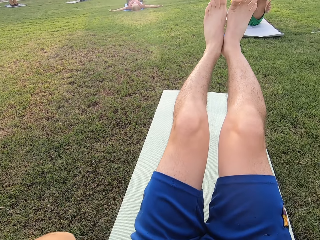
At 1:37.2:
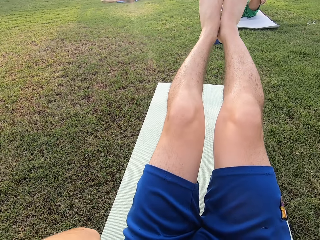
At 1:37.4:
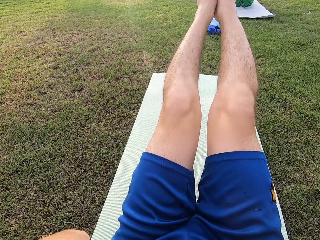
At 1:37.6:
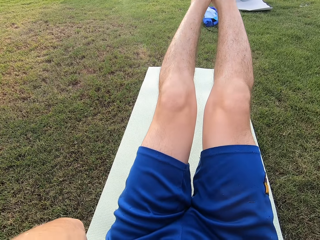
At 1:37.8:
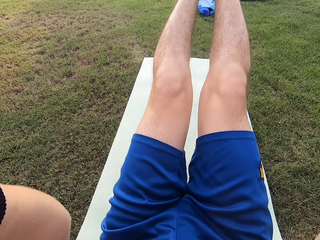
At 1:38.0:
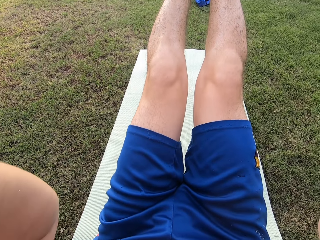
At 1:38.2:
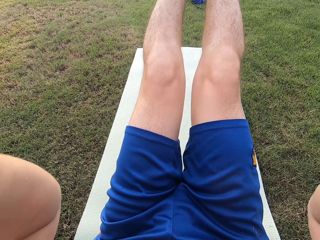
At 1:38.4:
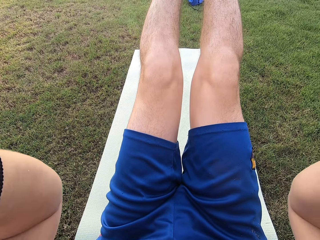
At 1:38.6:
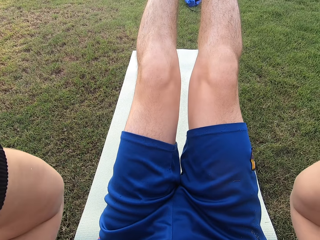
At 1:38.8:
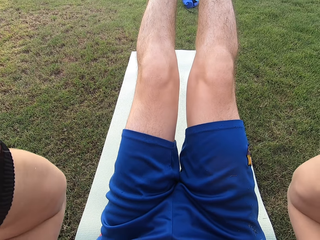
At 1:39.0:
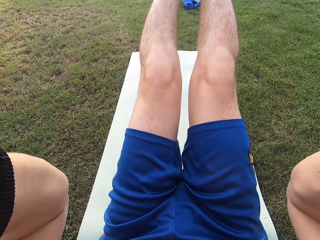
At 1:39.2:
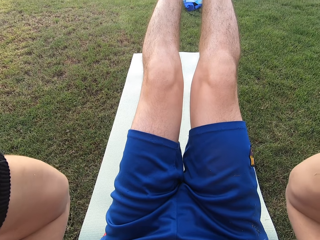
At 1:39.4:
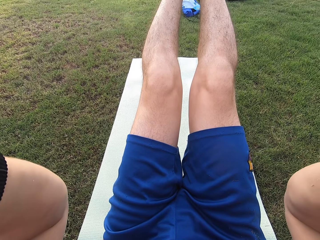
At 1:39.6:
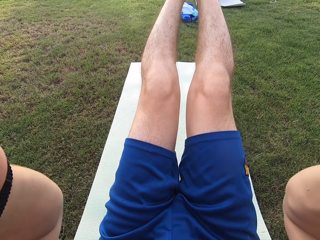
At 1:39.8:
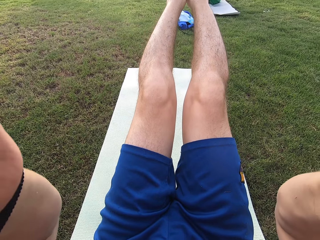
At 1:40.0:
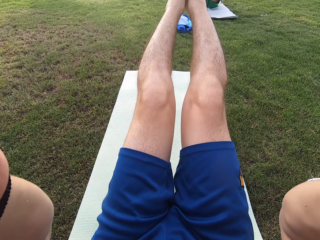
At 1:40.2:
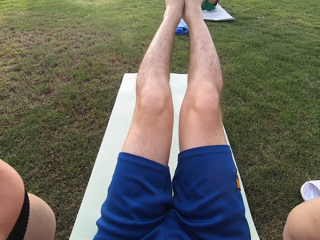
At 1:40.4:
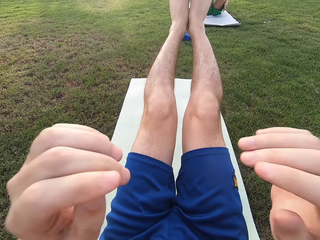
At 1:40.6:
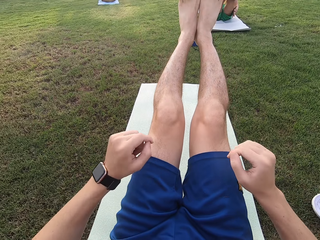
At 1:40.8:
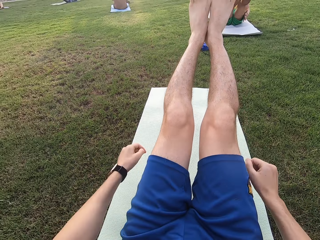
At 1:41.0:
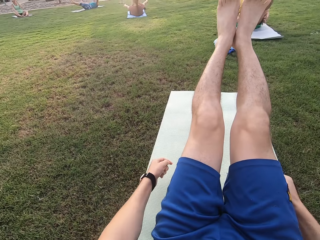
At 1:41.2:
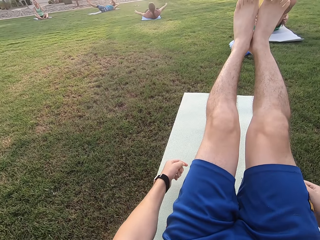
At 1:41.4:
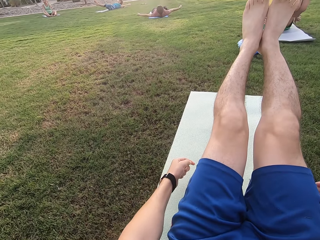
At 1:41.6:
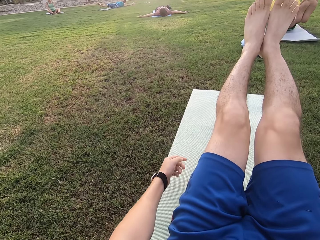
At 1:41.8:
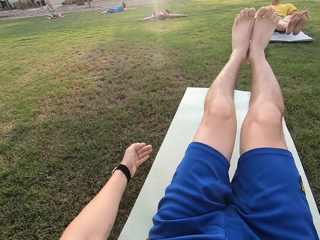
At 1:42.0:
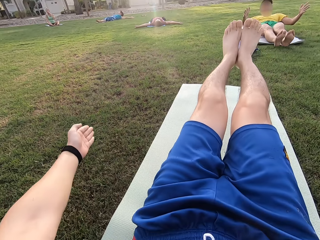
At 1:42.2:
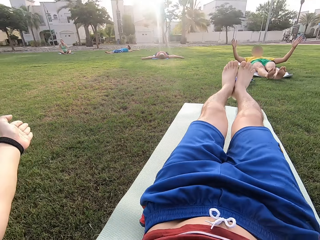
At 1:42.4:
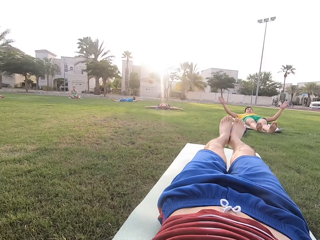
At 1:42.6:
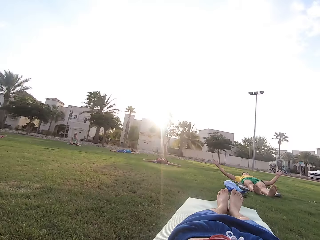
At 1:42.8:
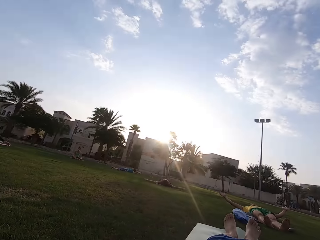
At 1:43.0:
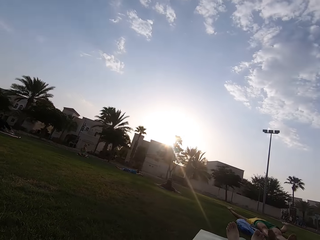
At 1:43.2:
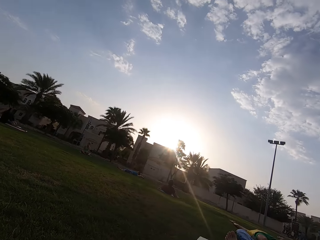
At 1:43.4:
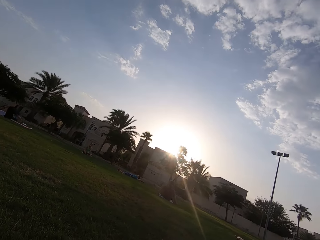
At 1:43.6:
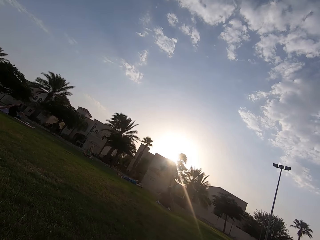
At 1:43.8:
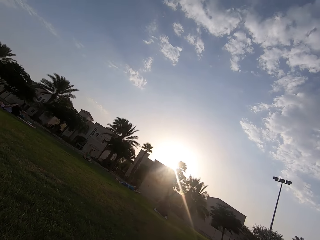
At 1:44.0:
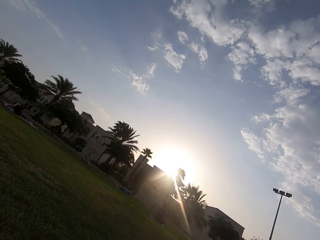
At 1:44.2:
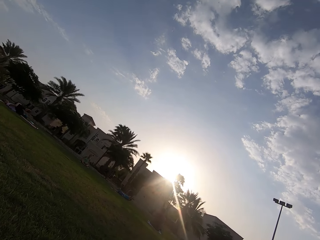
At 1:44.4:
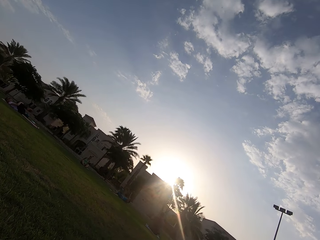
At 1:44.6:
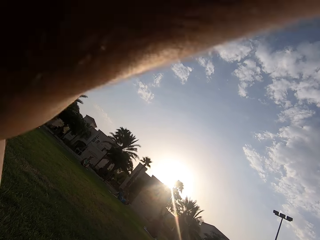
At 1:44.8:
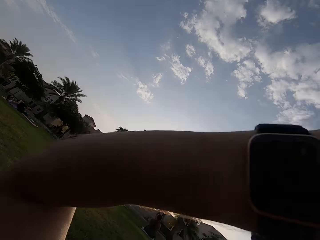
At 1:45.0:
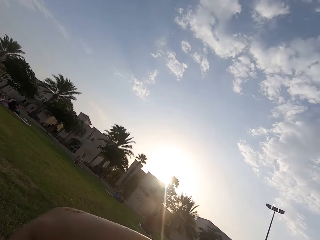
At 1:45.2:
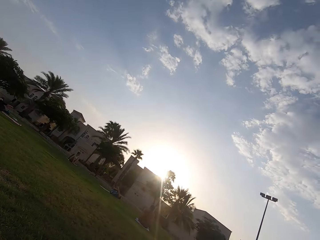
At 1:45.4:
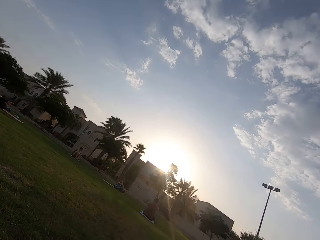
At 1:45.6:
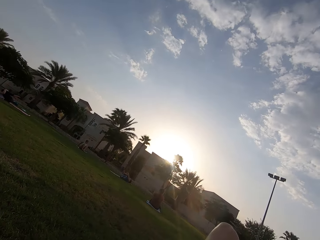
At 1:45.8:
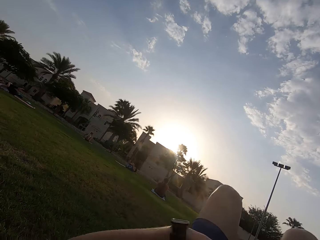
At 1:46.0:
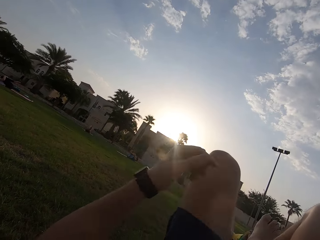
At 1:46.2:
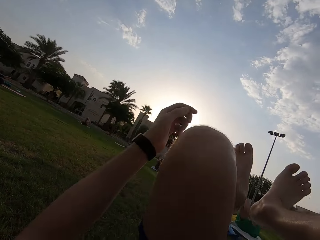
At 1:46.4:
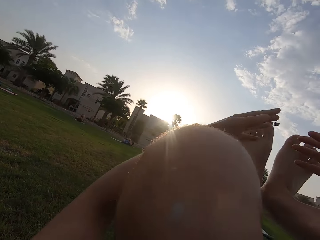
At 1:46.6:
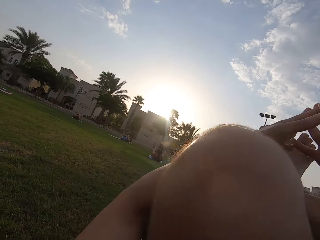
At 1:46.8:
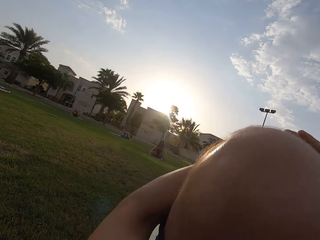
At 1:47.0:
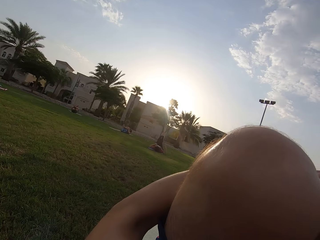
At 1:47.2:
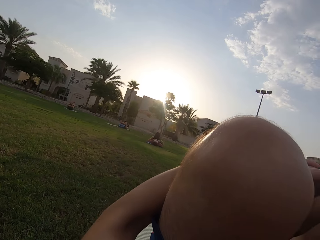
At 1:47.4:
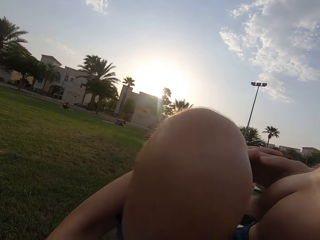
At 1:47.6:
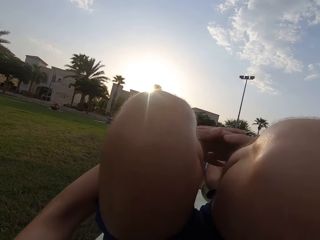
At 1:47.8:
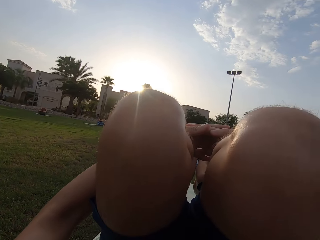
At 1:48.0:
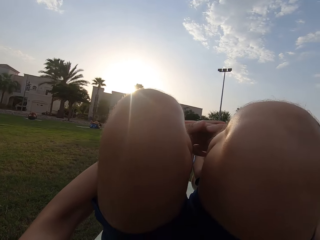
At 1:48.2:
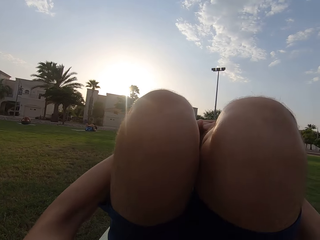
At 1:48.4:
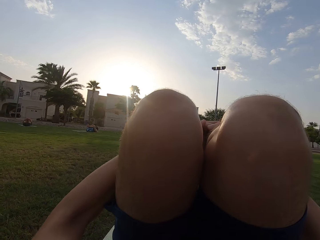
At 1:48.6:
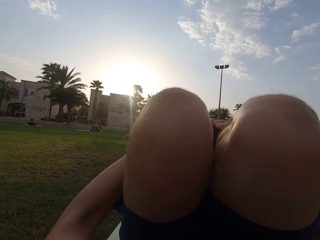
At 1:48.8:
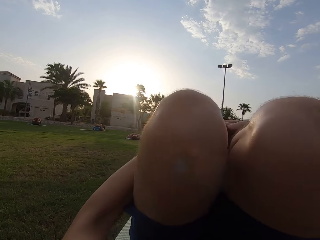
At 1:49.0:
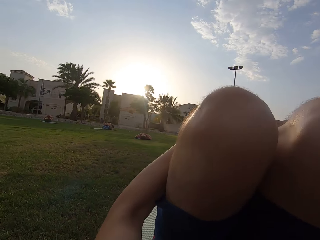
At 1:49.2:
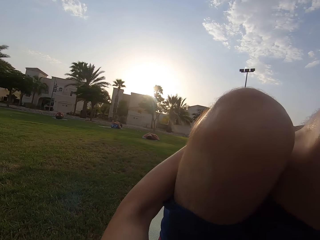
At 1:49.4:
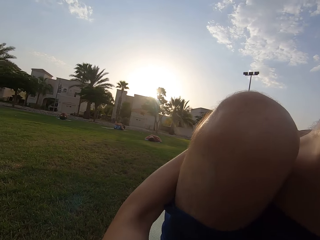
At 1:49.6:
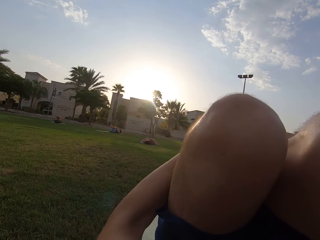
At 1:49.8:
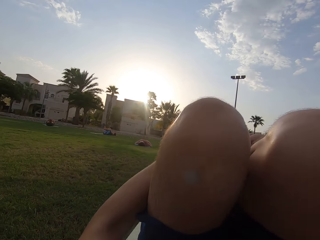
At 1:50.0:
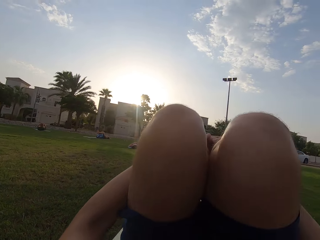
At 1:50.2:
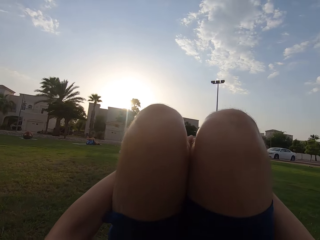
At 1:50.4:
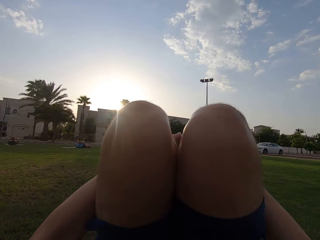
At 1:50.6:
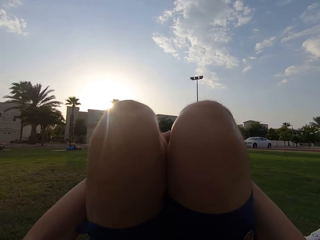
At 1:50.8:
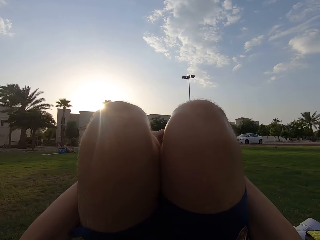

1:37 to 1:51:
The camera wearer folds his legs.

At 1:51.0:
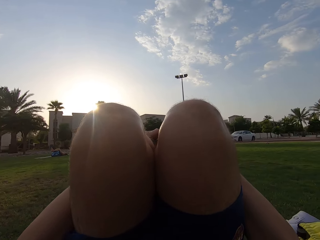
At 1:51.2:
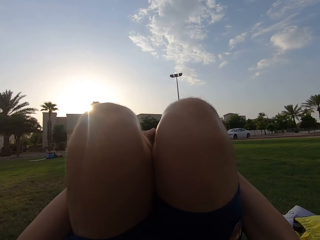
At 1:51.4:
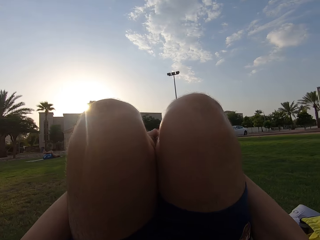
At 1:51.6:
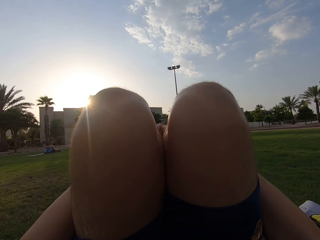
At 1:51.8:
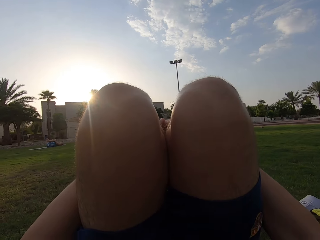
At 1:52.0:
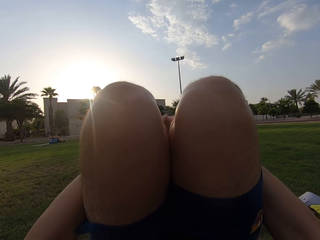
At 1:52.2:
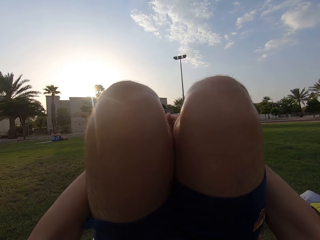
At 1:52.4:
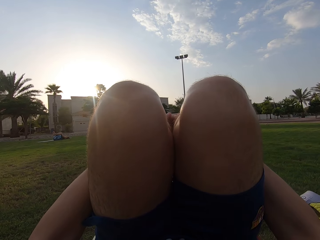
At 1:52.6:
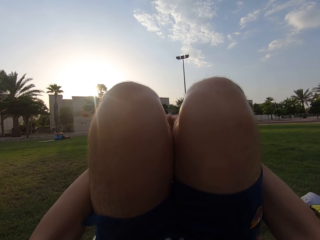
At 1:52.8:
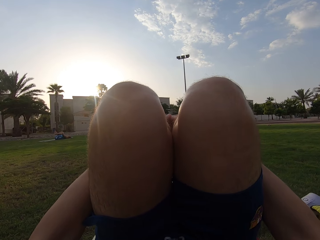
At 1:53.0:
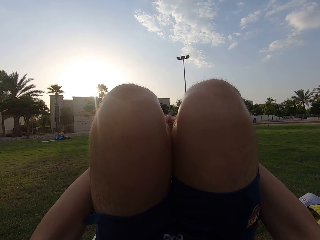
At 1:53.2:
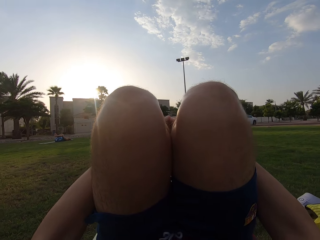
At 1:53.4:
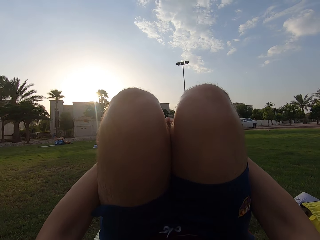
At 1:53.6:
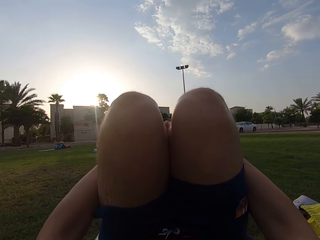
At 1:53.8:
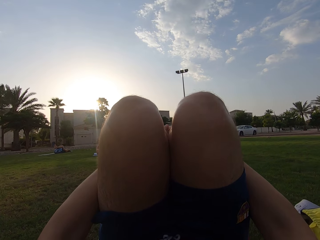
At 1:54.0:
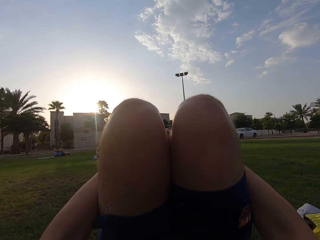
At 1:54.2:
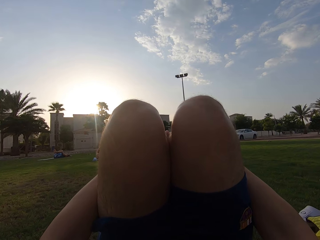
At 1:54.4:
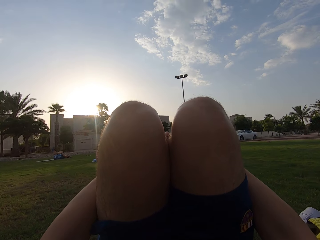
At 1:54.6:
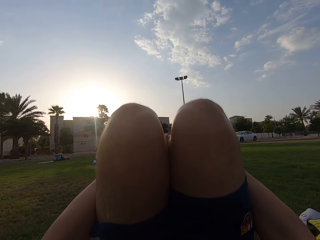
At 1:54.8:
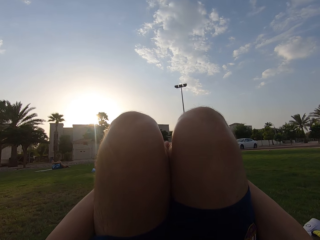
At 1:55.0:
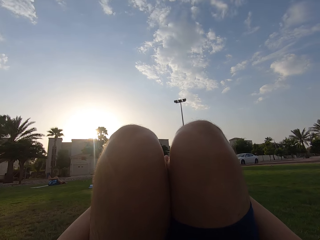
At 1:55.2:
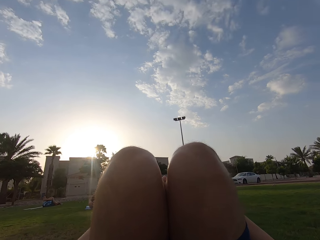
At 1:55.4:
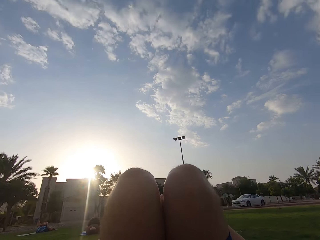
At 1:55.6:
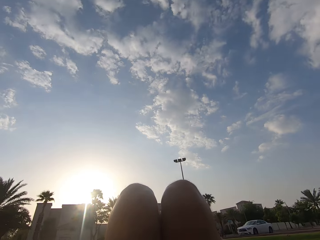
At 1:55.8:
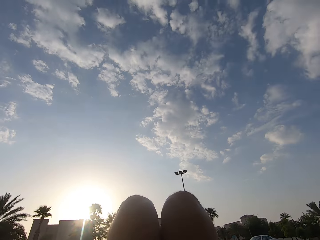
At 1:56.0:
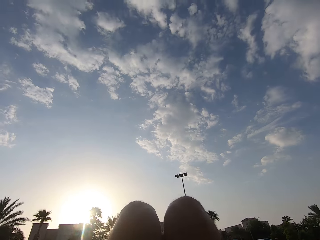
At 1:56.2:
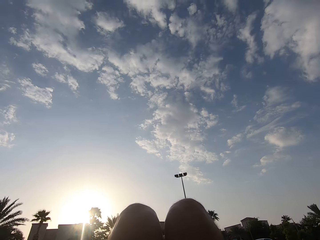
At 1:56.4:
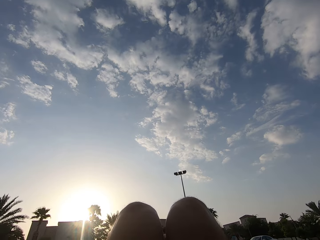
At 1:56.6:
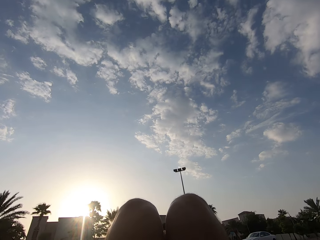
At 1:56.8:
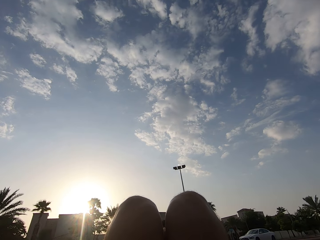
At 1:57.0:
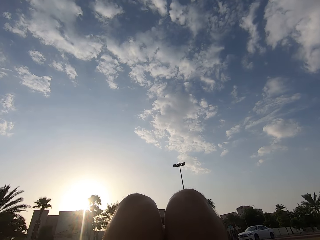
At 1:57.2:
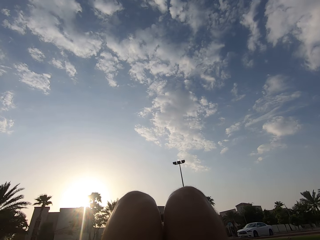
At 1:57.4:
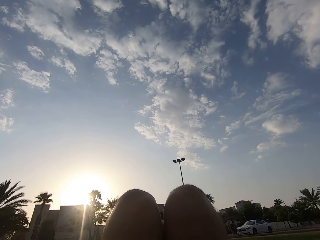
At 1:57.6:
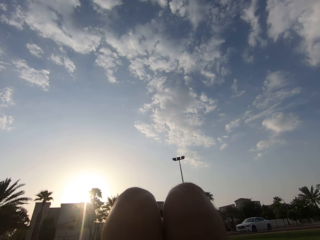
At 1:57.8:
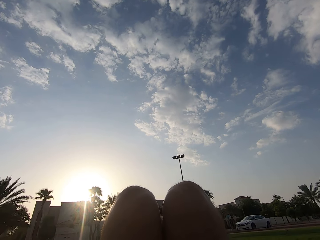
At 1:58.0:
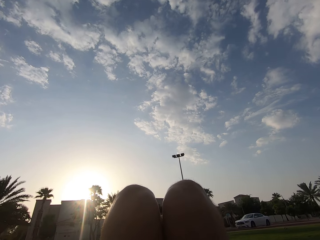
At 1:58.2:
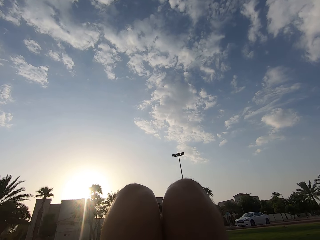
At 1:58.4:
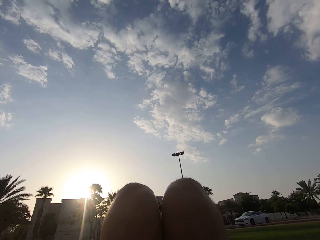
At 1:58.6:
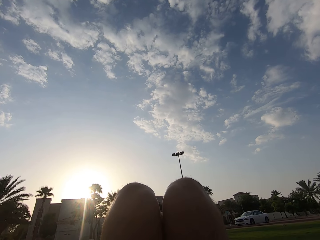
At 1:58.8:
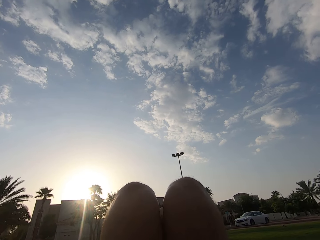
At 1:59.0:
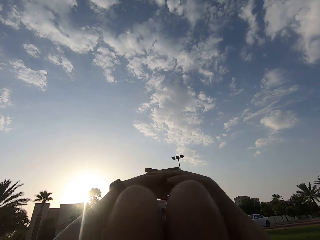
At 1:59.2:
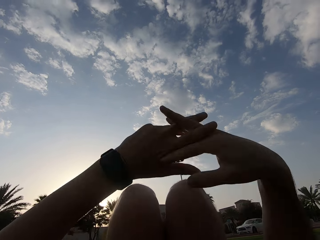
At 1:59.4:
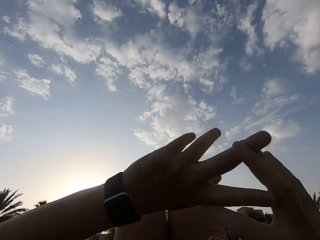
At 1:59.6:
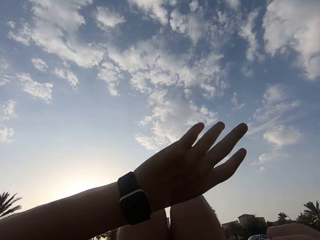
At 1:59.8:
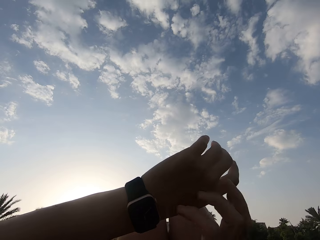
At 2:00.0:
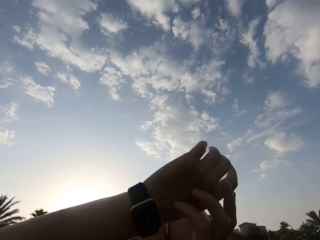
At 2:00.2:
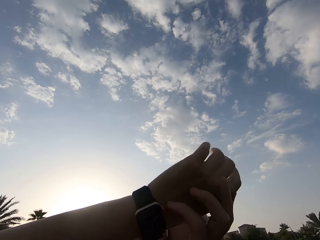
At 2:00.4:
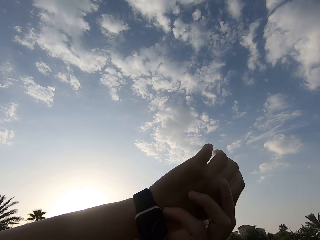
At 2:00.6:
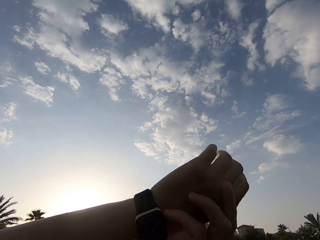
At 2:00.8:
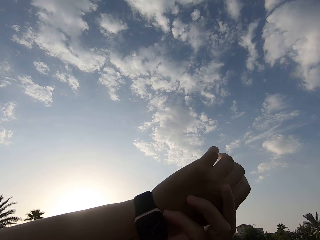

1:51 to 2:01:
The camera wearer raises his hands.
